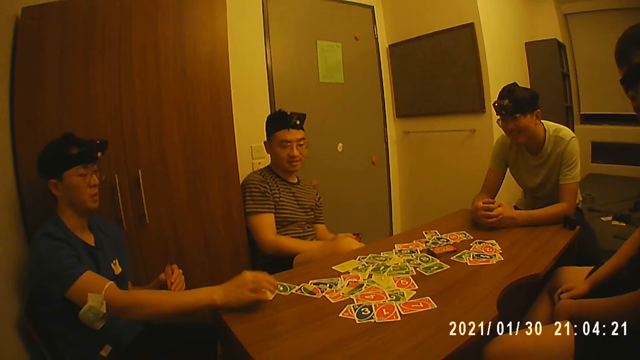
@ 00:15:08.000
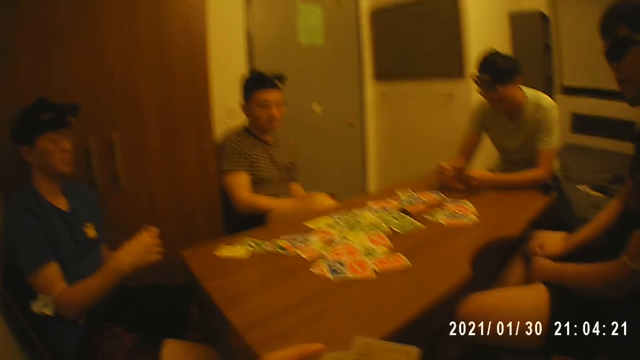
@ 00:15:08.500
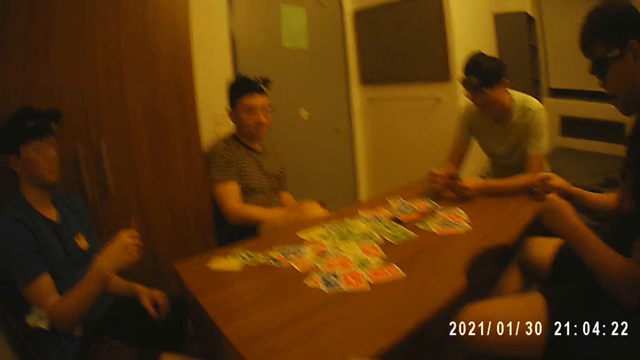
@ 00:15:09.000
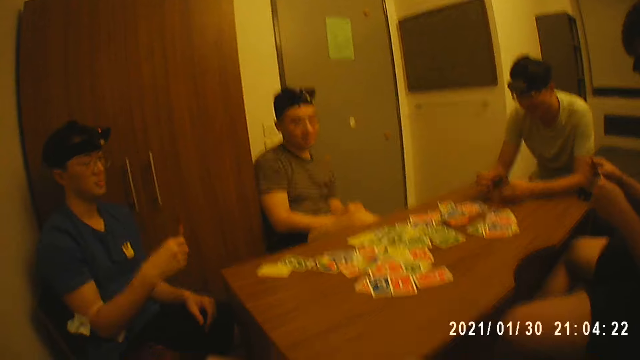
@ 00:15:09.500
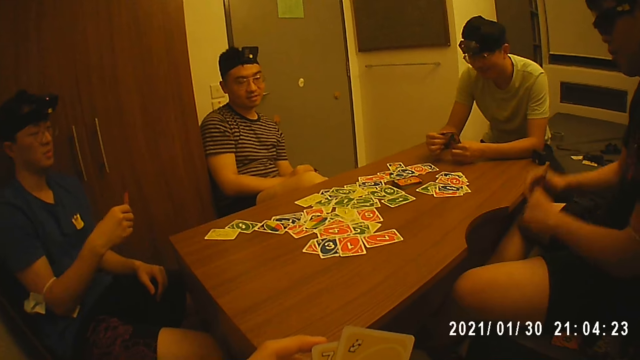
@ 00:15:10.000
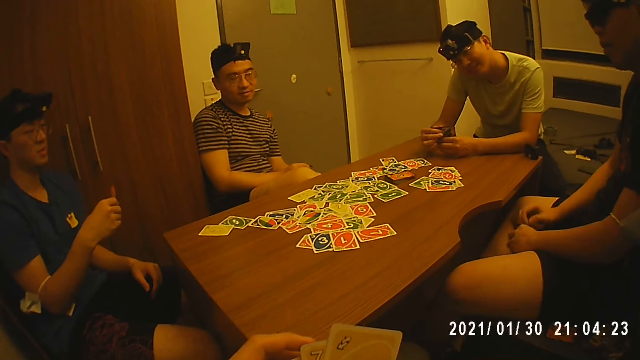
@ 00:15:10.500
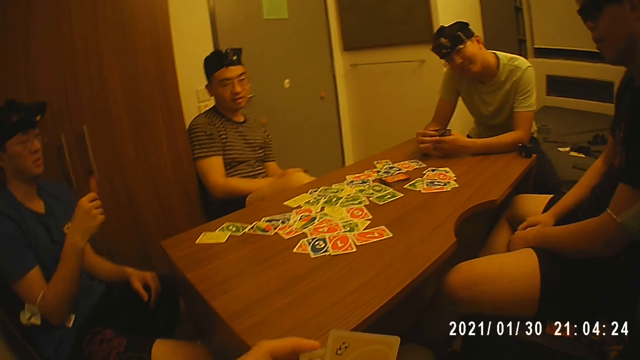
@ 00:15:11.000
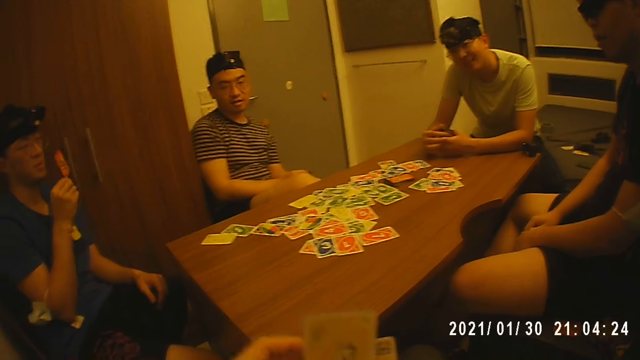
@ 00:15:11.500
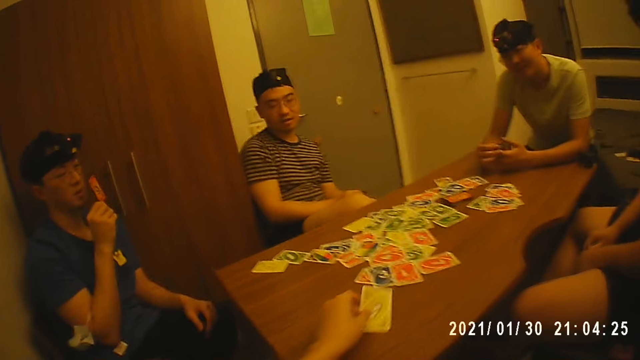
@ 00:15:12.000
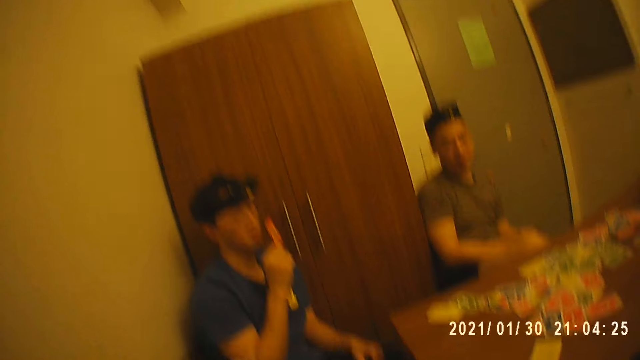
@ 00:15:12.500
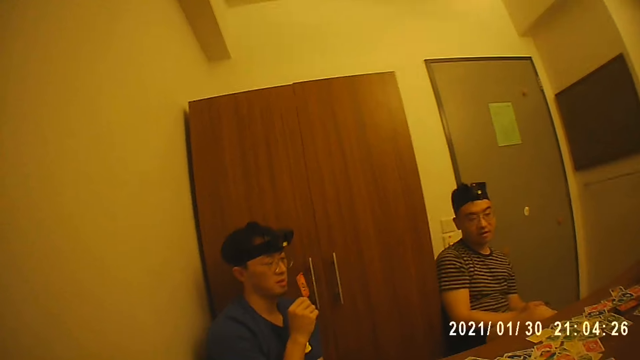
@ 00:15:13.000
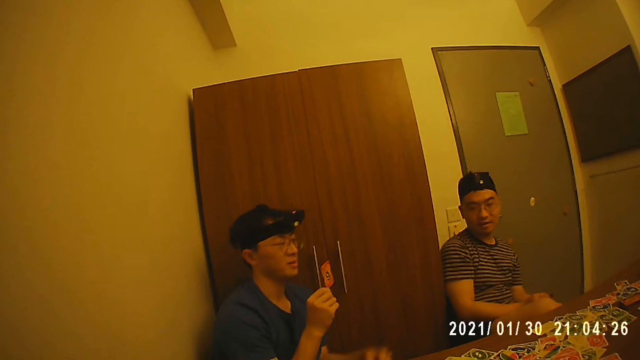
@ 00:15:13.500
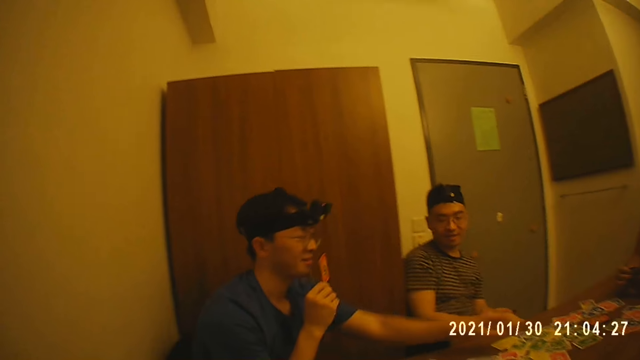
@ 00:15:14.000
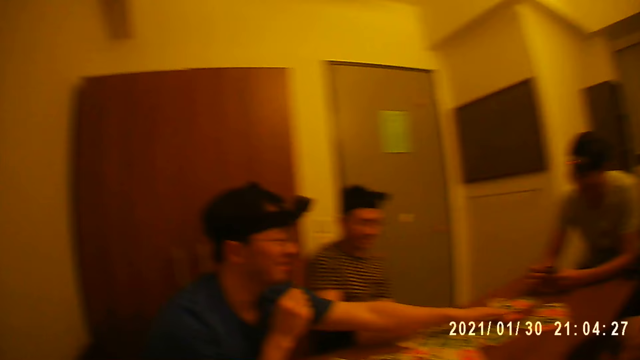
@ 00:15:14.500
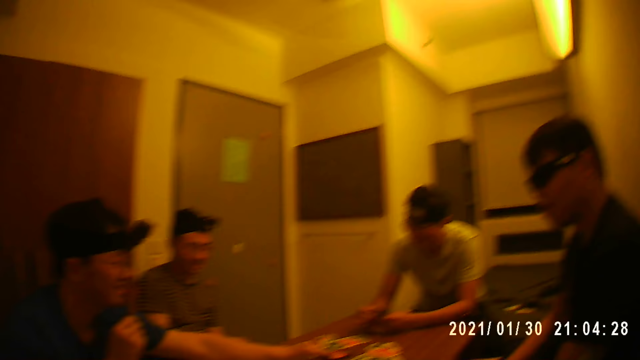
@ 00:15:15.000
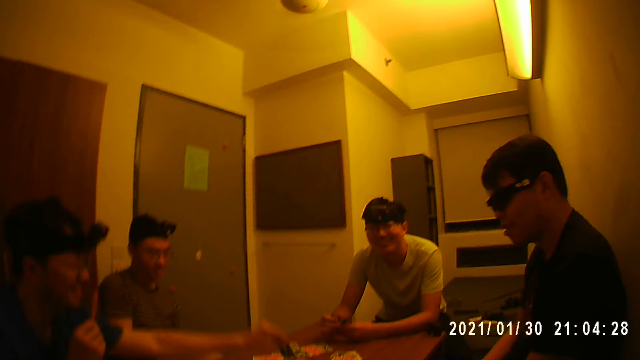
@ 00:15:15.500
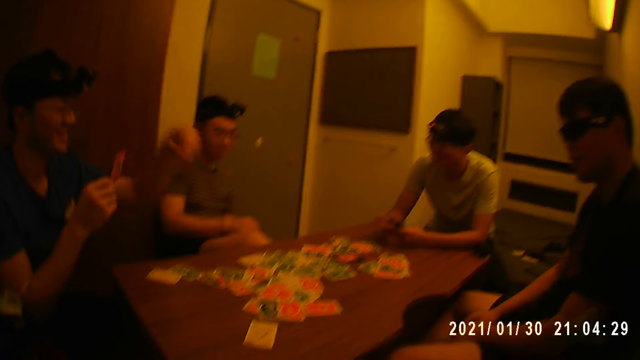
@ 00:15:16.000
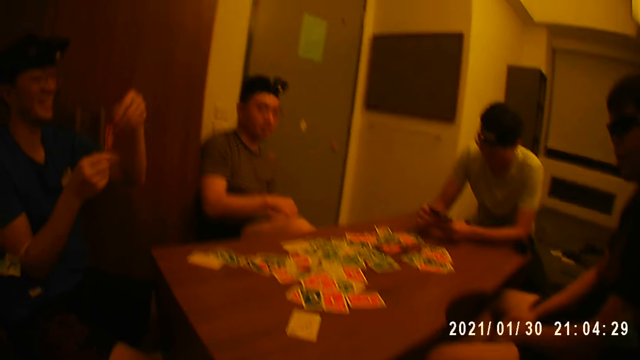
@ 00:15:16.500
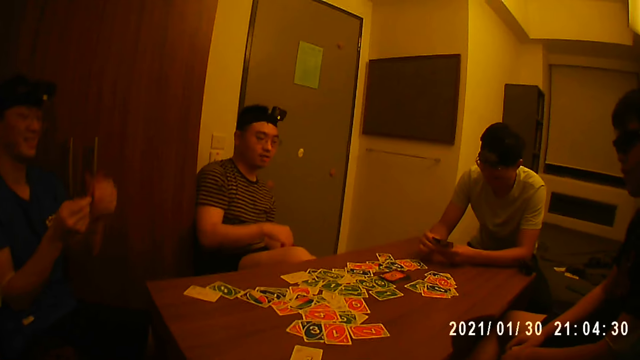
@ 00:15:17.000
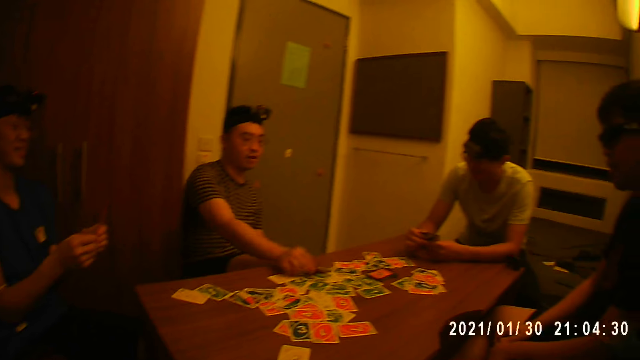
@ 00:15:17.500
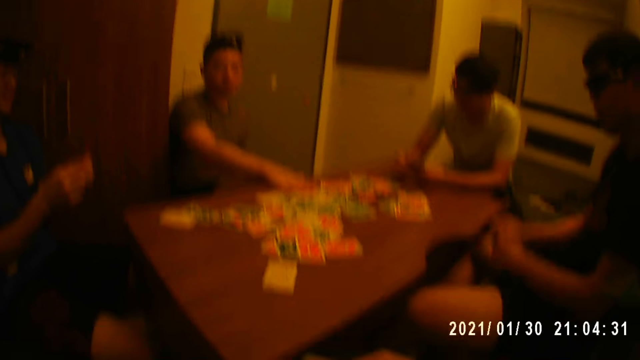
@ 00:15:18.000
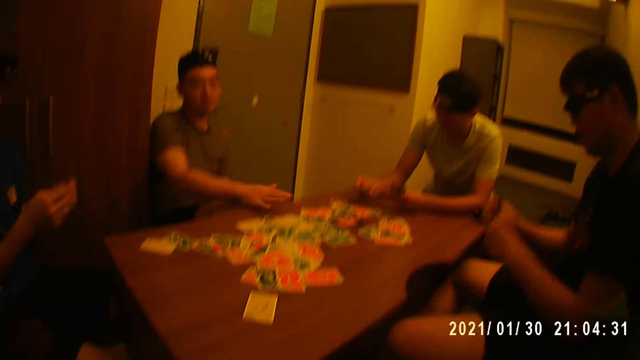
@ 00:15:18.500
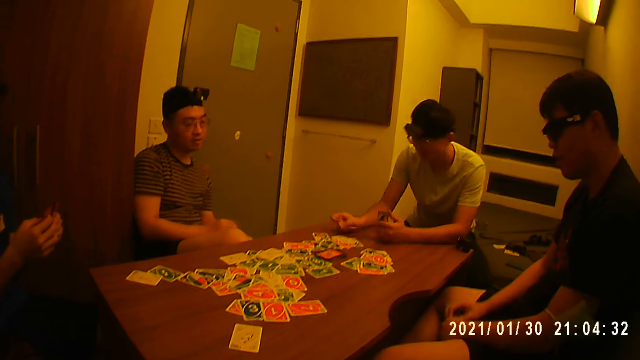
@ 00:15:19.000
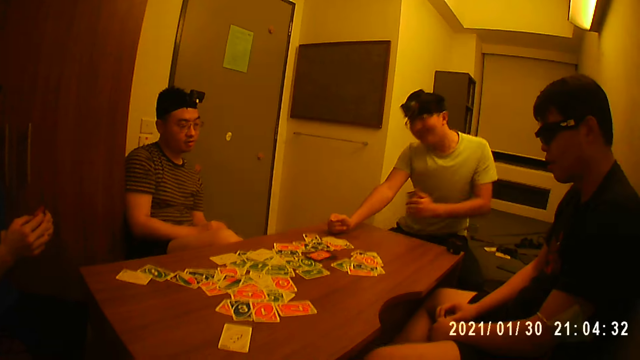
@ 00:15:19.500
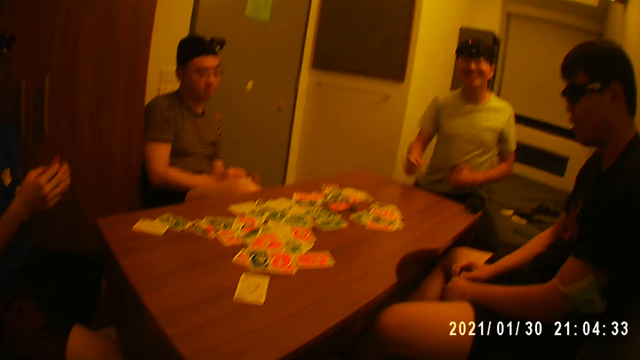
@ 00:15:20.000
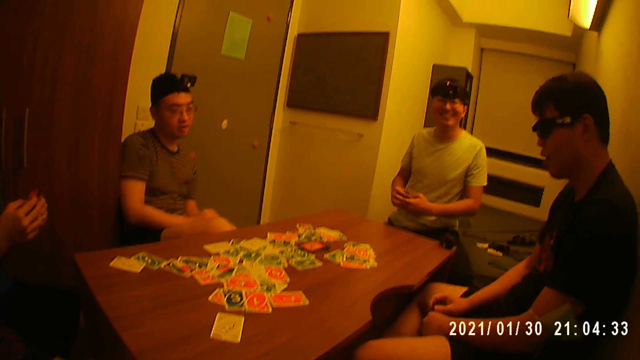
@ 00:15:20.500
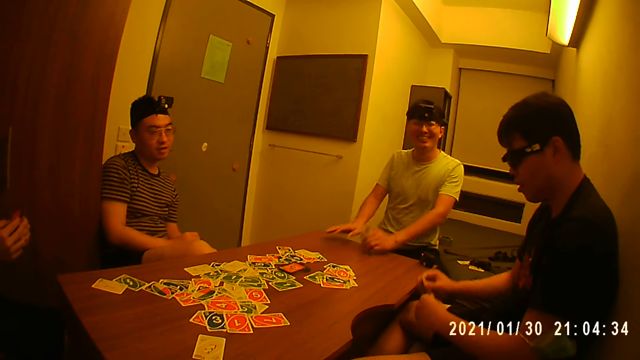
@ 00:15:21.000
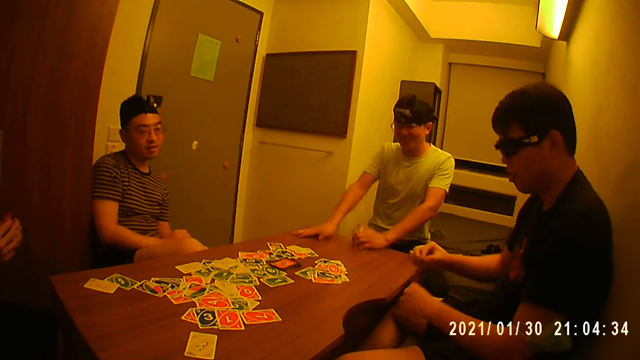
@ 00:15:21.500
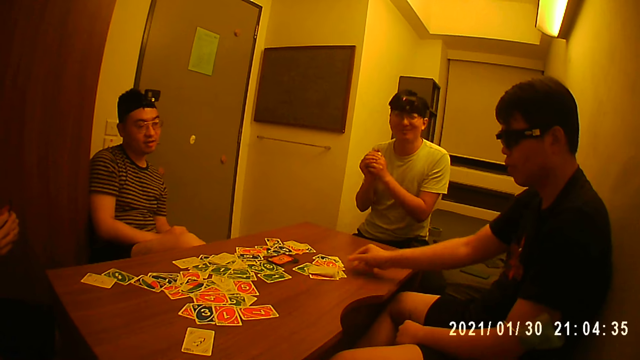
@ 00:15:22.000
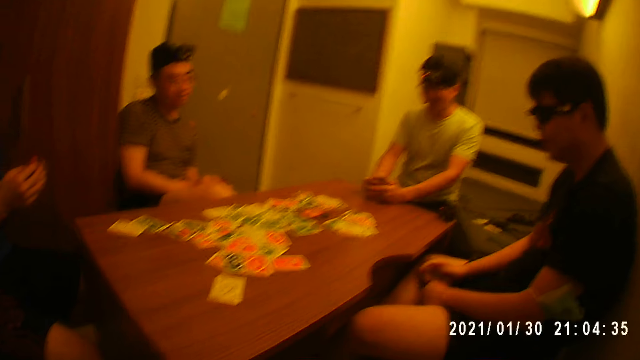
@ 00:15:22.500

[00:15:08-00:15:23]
A man places a card on the table with his right hand. The camera wearer places a card on the table with his right hand. The first man picks a card from the stack of cards on the table with his right hand. Another man places a card on the table with his right hand. A third man places a card on the table with his right hand. A fourth man places a card on the table with his right hand.

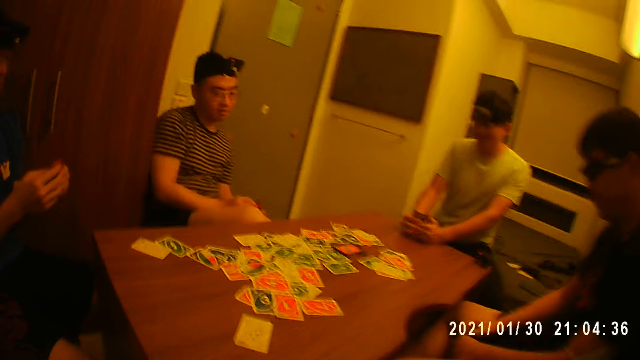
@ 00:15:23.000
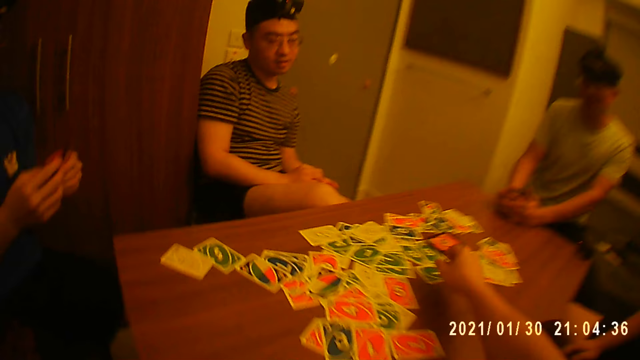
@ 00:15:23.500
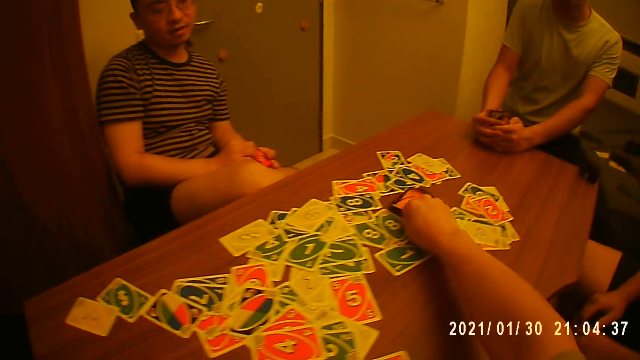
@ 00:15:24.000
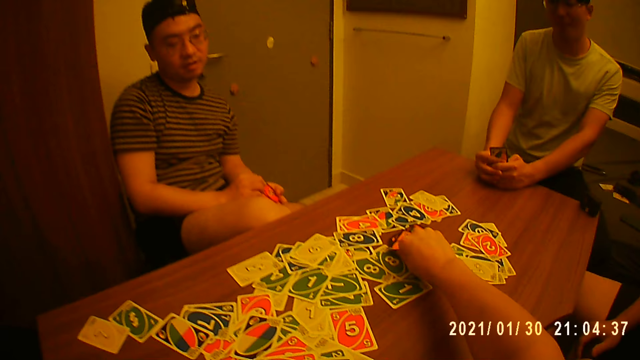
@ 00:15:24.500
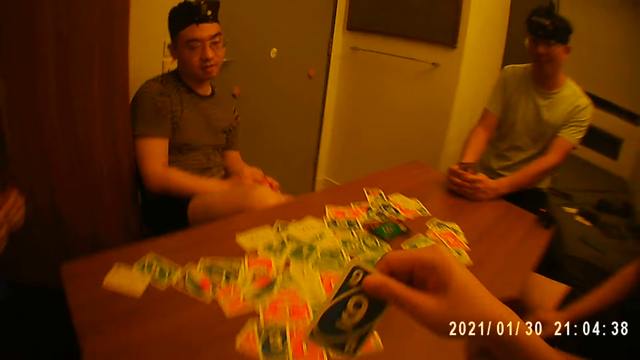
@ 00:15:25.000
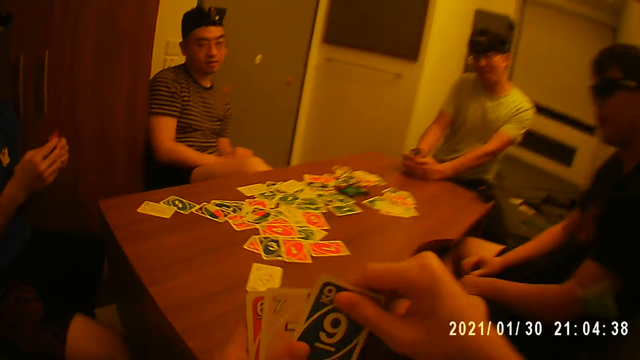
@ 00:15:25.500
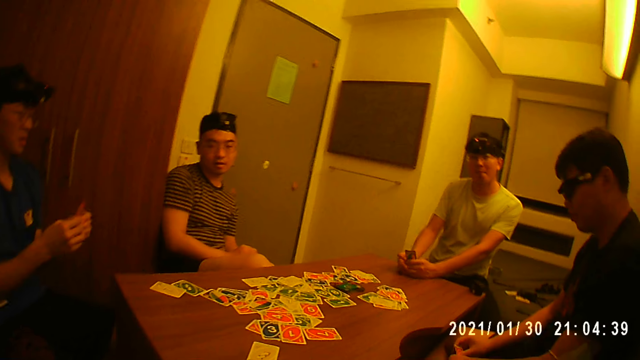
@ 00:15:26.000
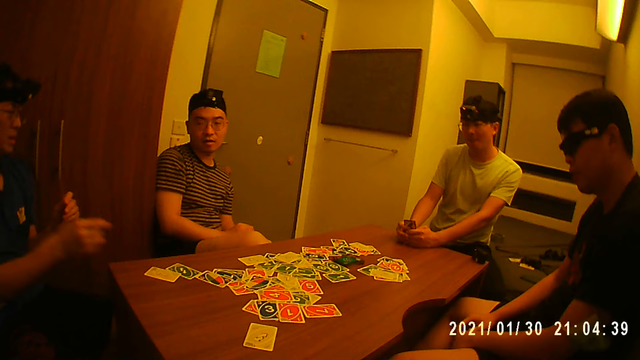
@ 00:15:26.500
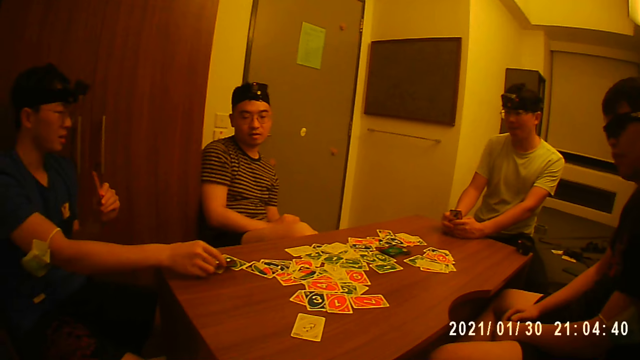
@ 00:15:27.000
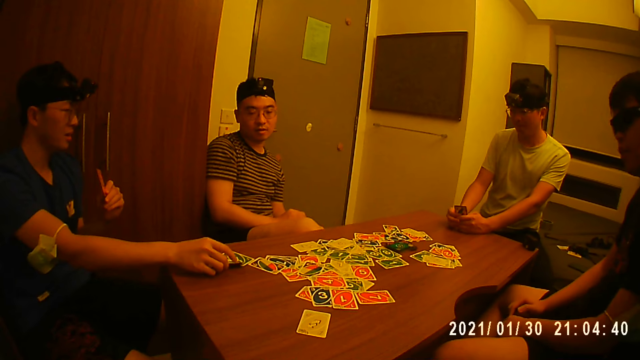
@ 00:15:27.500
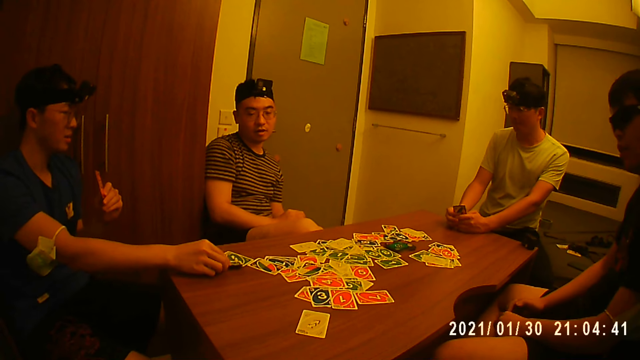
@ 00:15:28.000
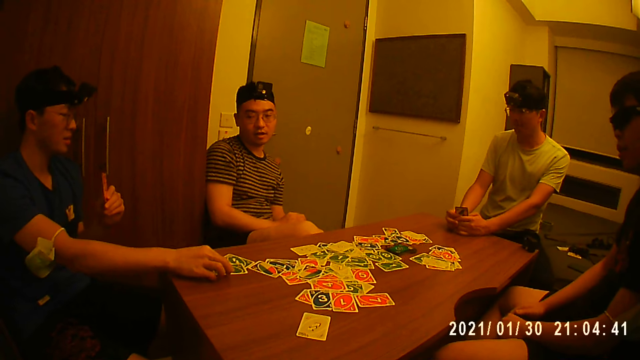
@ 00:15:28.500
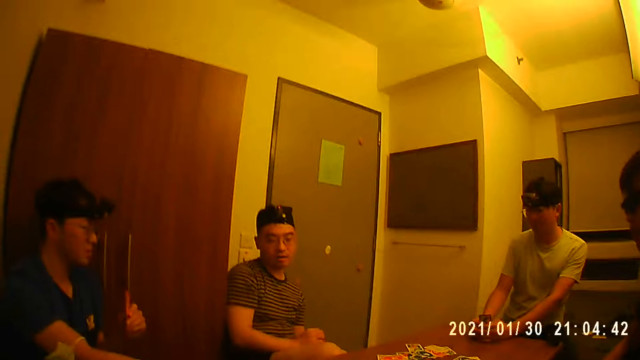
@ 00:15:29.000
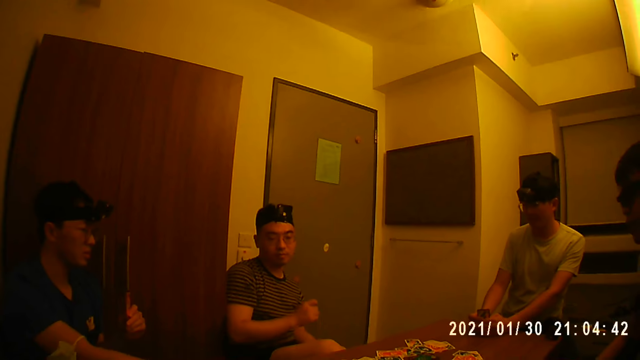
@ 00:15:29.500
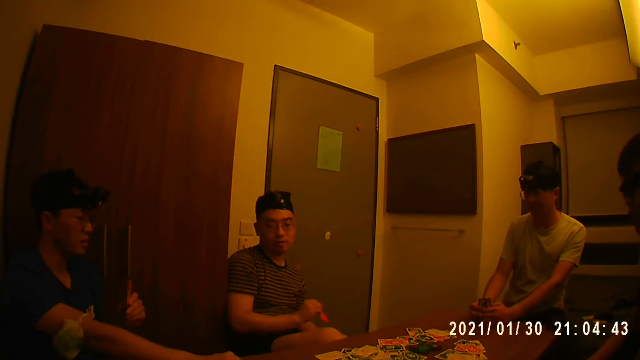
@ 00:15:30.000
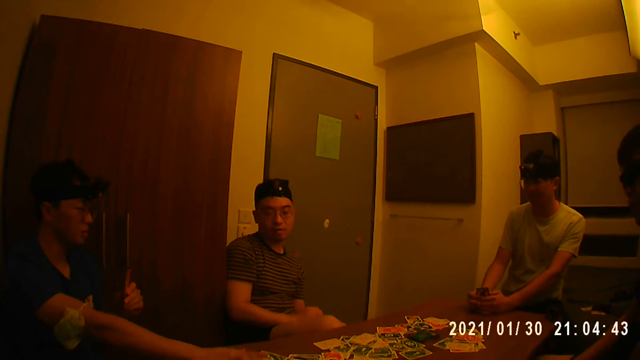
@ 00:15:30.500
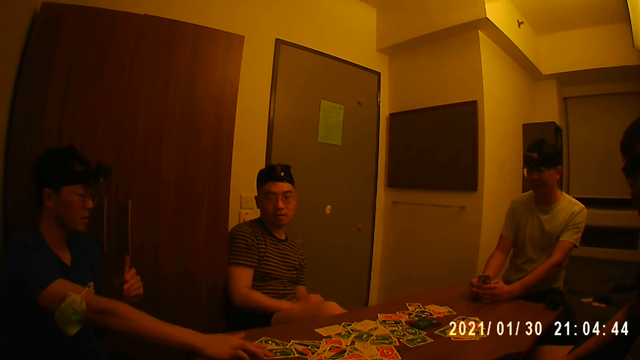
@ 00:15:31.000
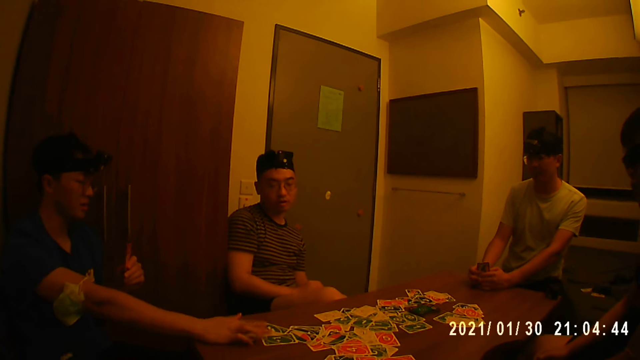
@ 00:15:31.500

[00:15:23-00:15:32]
The camera wearer picks a card from the stack of cards on the table with his right hand. A man places a card on the table with his right hand.
